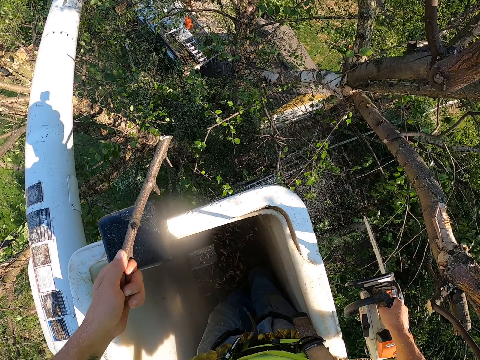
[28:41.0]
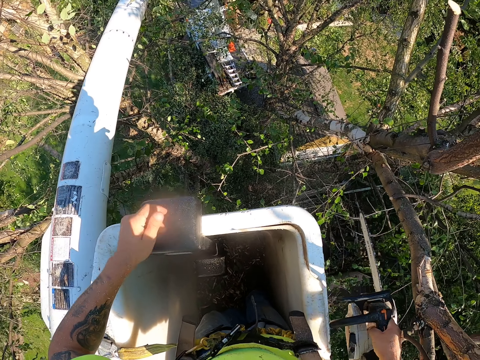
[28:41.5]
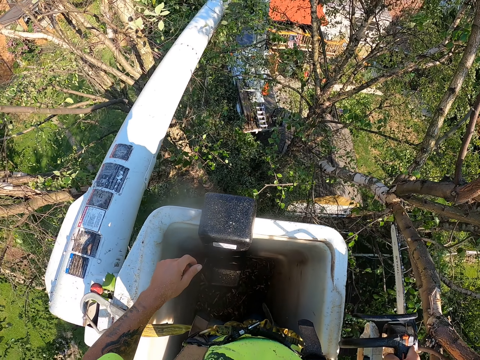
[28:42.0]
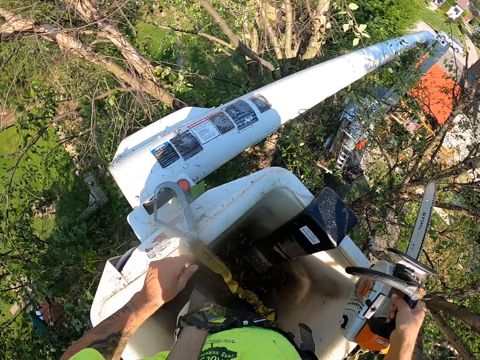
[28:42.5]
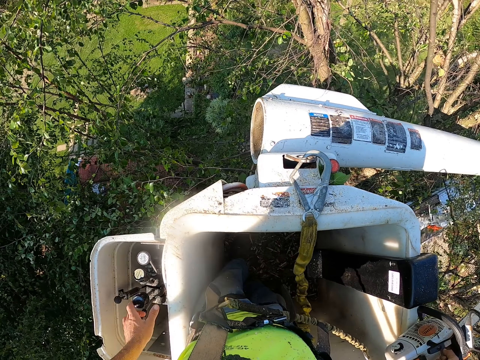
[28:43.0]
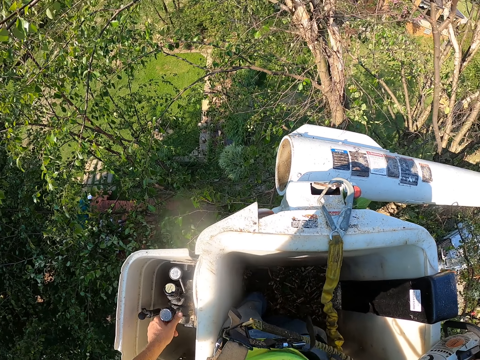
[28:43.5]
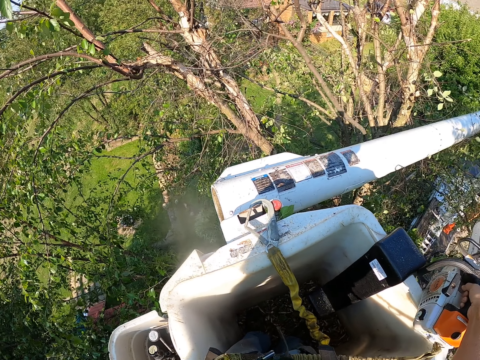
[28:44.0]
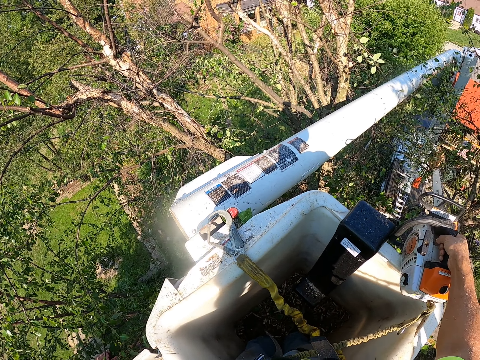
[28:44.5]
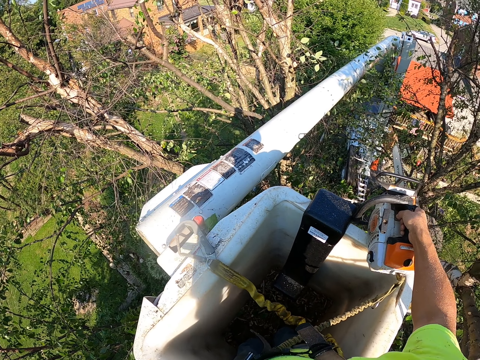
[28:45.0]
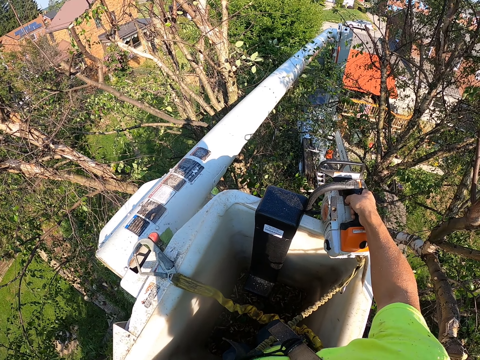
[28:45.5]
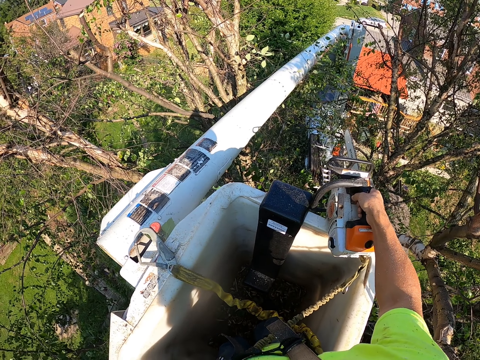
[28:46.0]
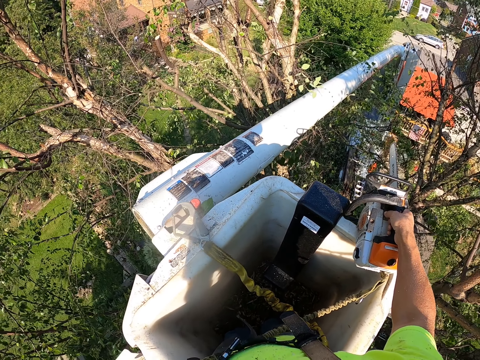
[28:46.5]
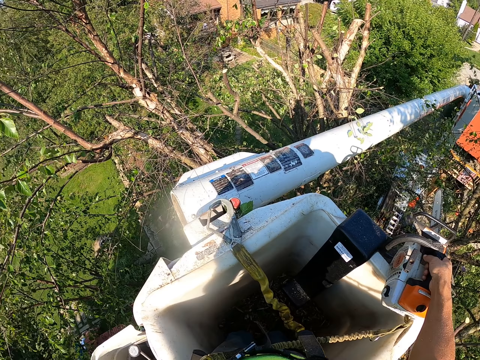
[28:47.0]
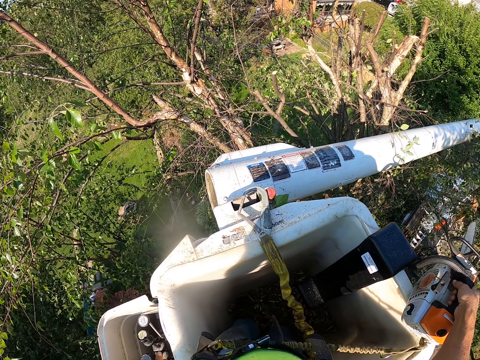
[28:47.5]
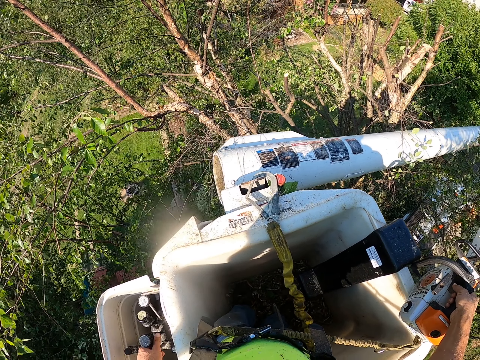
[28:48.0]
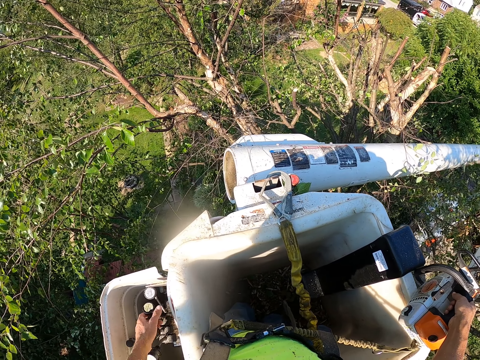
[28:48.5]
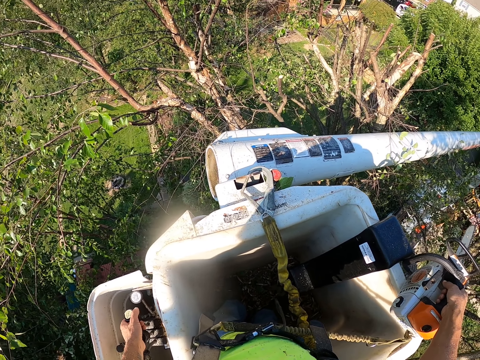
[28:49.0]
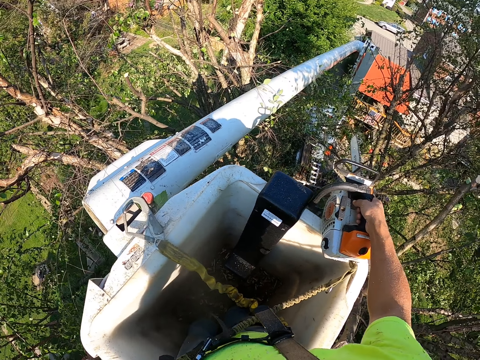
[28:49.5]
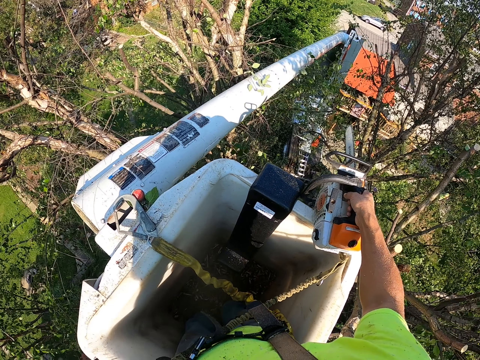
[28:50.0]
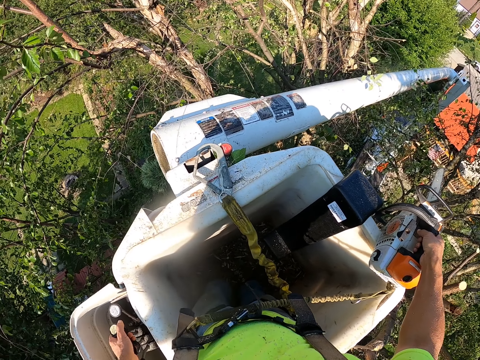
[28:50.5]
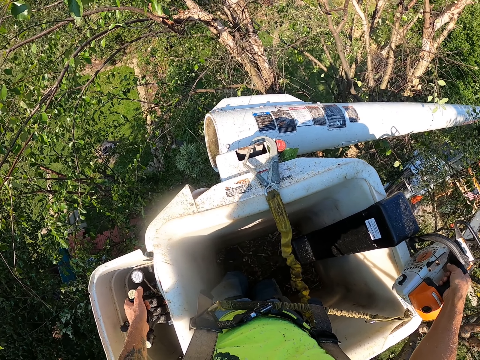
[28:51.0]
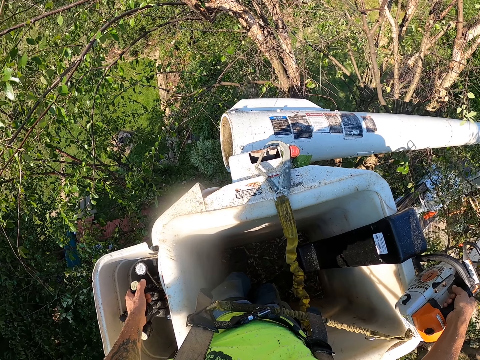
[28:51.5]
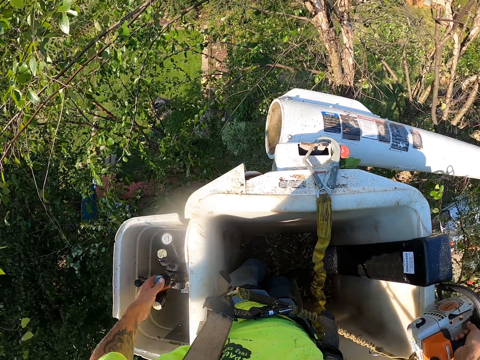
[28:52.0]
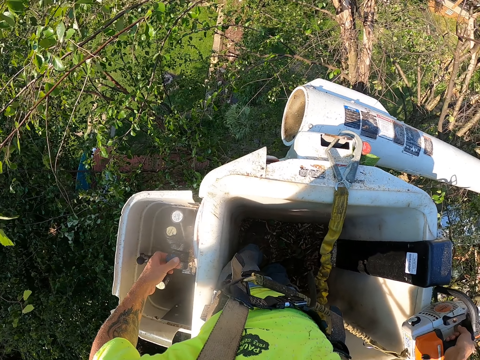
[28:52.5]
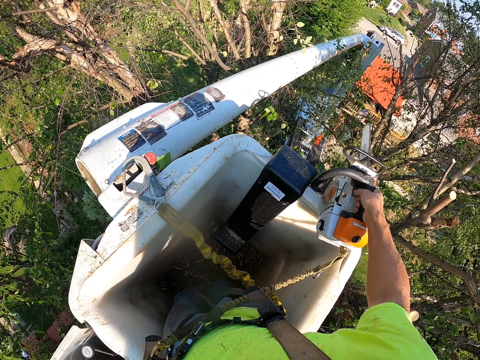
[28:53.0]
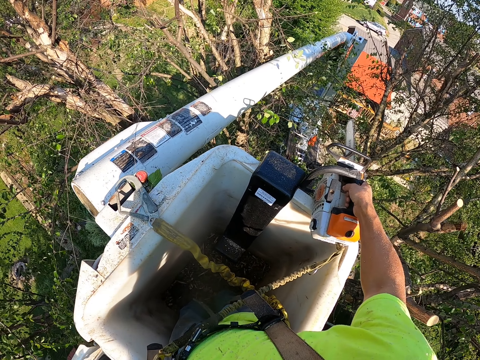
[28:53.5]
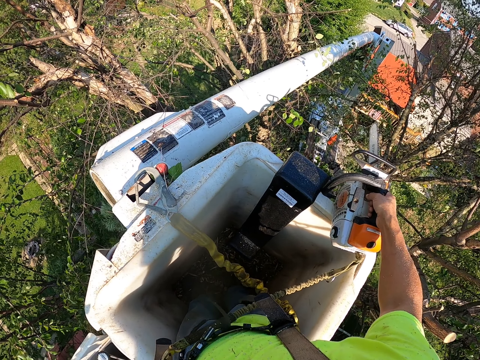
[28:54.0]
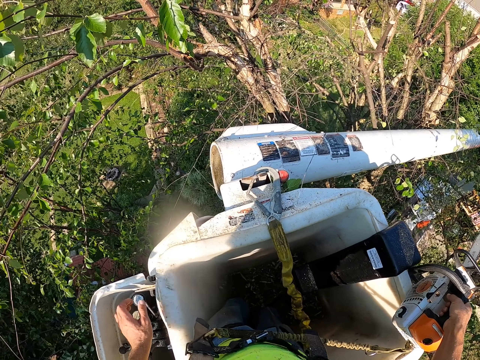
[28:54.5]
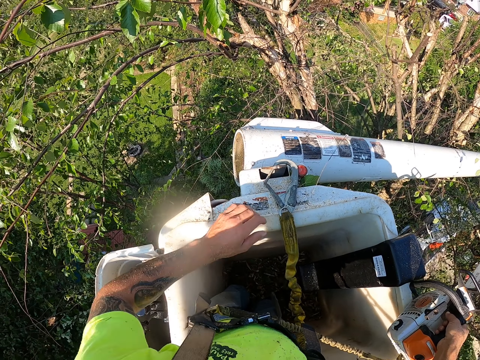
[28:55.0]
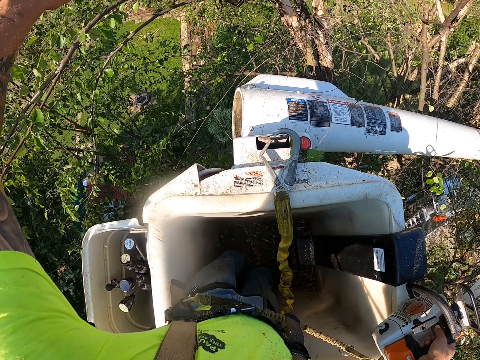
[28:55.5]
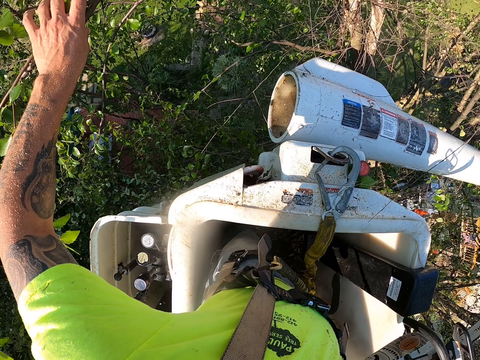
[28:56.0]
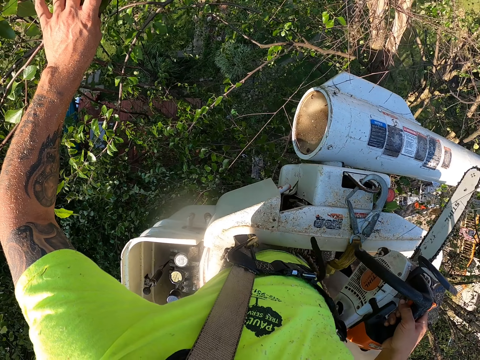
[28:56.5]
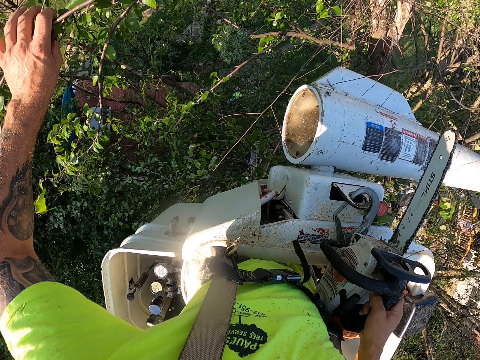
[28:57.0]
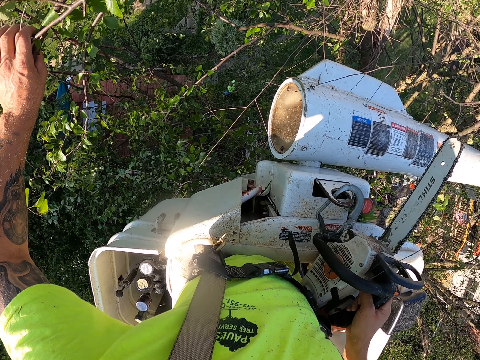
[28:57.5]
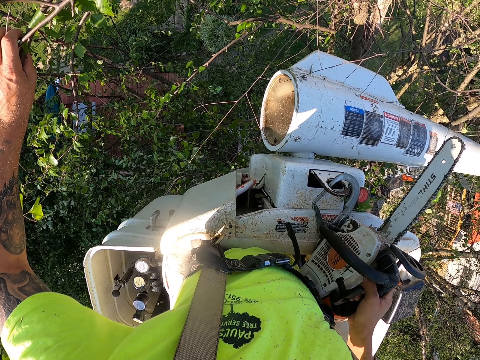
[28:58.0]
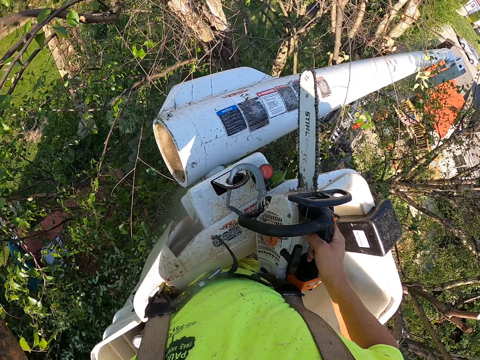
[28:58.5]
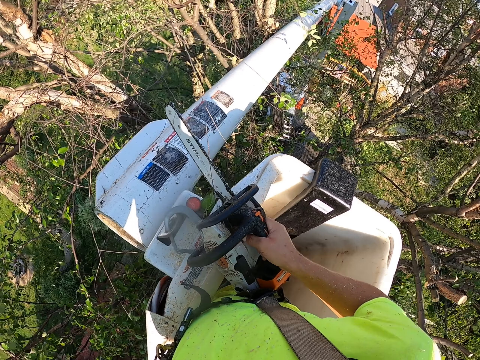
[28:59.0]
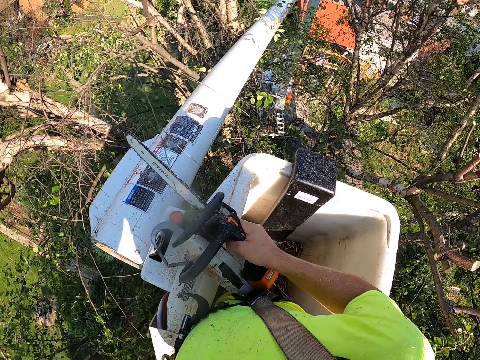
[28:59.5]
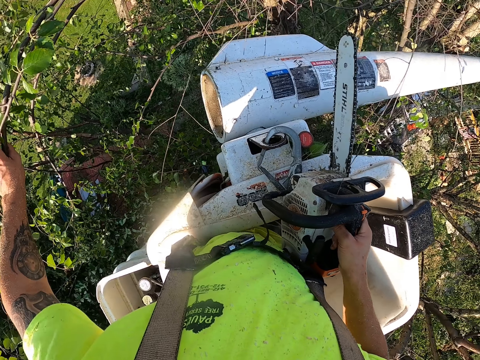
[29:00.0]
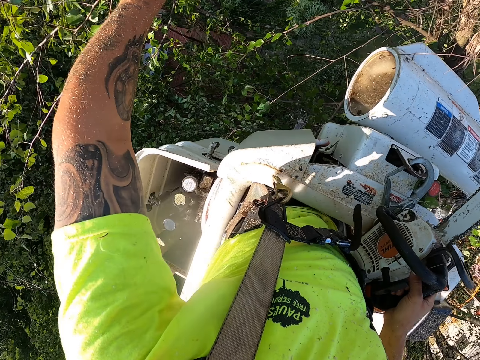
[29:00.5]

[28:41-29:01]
The camera wearer drops the branch to the ground with his left hand. He operates the boom lift with his left hand. He adjusts the lift. He holds branches of the tree with his left hand.

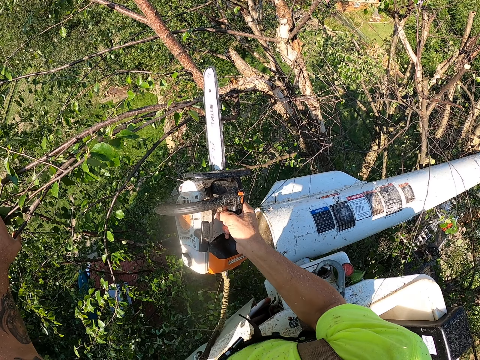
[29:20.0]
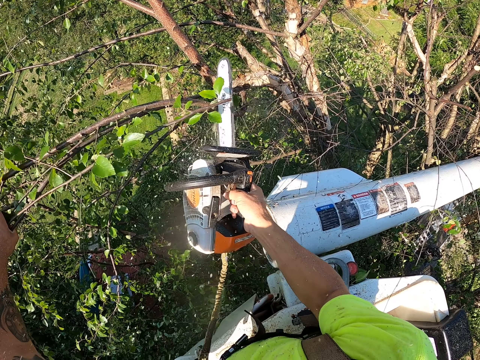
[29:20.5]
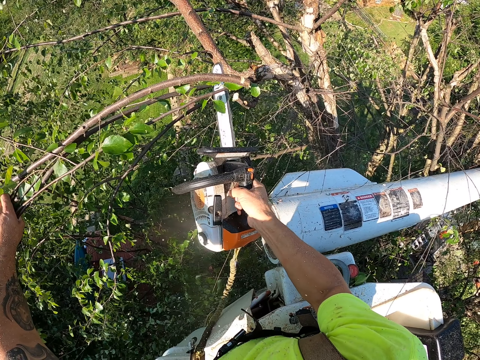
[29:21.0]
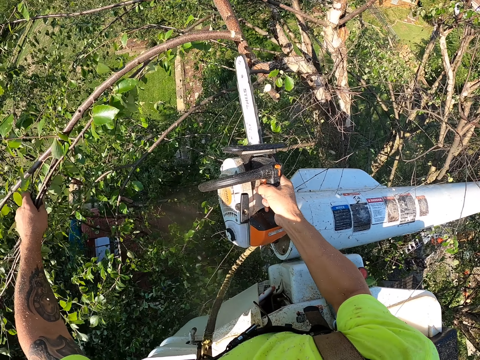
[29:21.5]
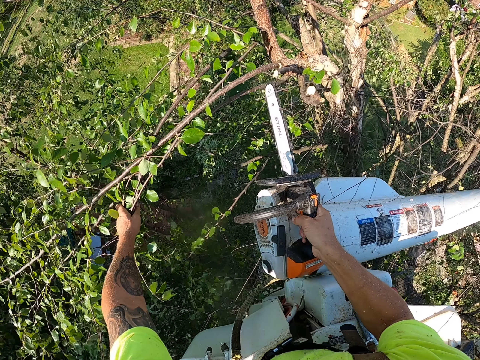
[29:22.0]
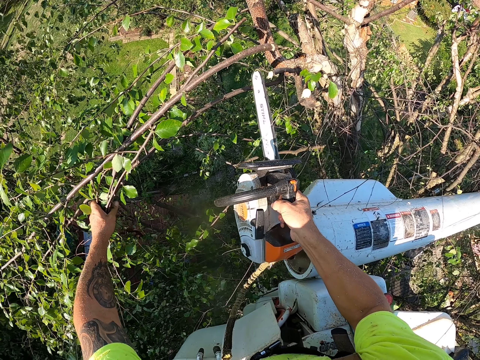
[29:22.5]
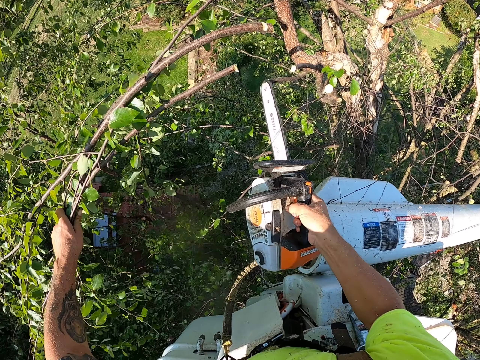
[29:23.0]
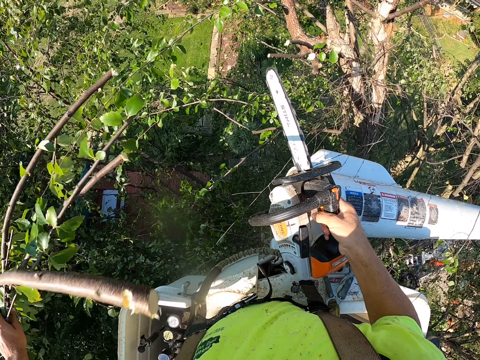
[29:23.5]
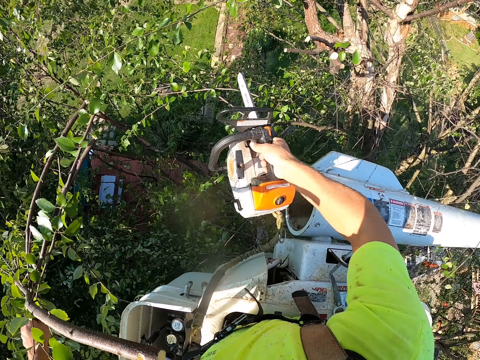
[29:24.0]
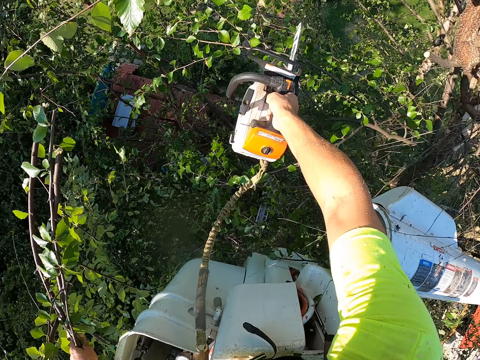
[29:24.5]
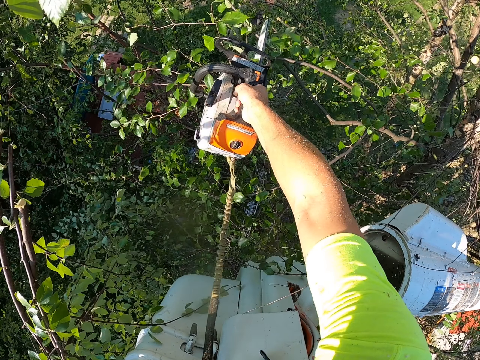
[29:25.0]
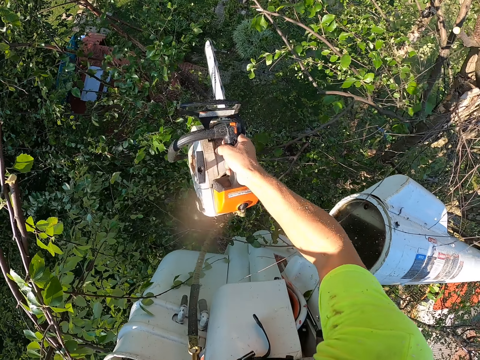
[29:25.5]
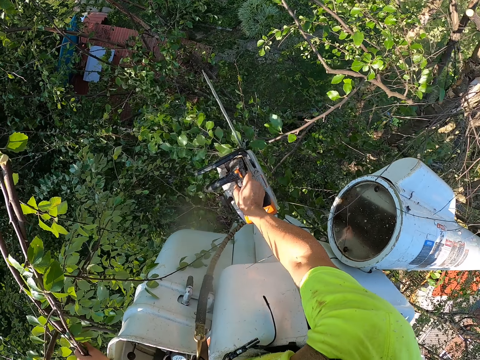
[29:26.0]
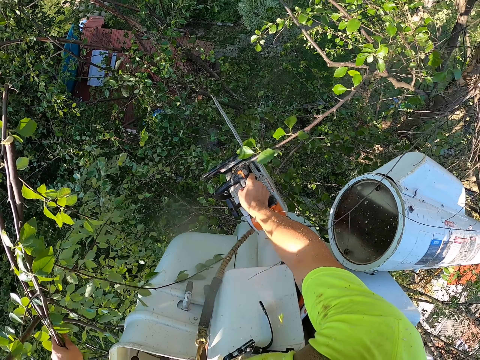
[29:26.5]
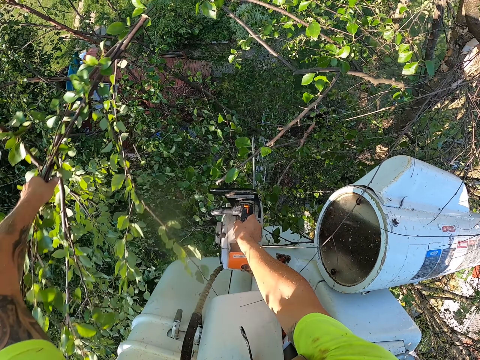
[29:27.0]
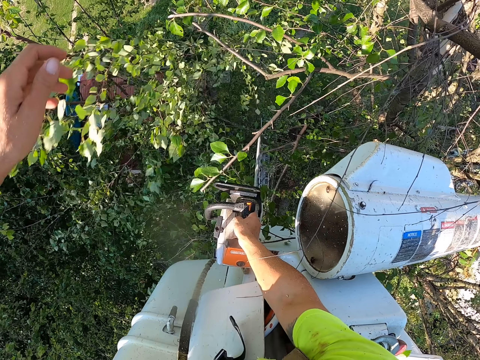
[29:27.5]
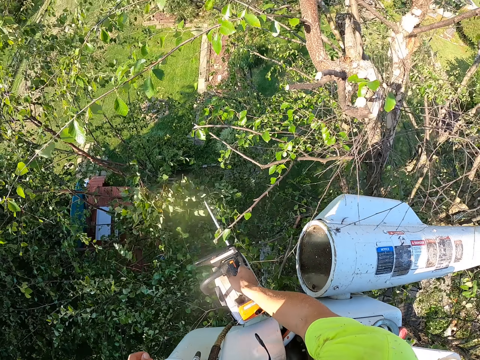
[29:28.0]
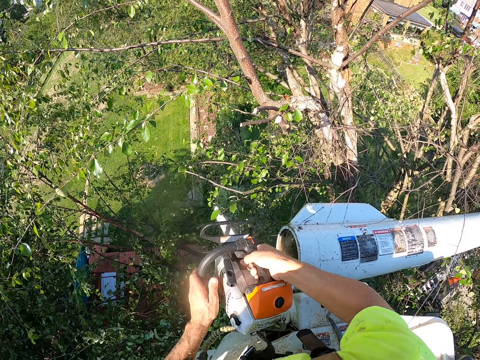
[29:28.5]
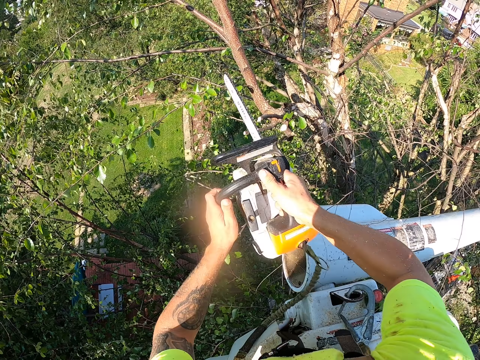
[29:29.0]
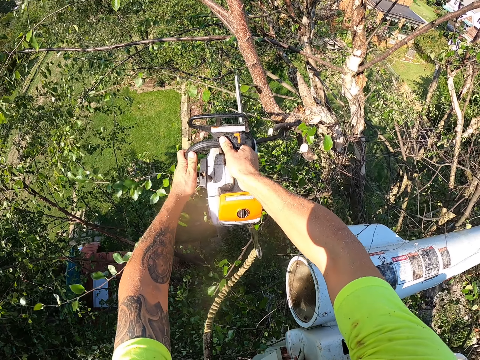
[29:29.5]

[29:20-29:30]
The camera wearer cuts the branches of the tree with the chainsaw in his right hand. He drops the branches to the floor with his left hand. He holds the chainsaw with both hands. He cuts the branches of the tree with the chainsaw in his hands.
